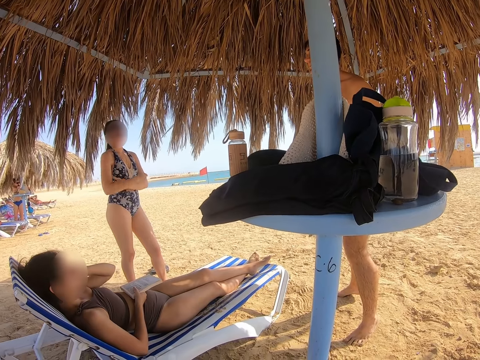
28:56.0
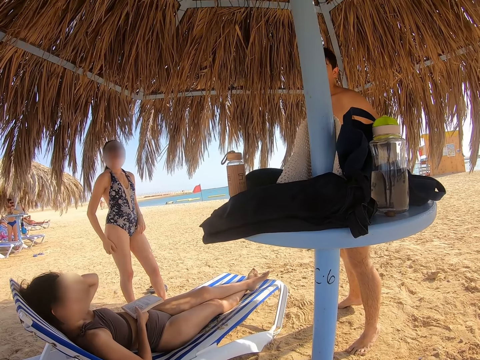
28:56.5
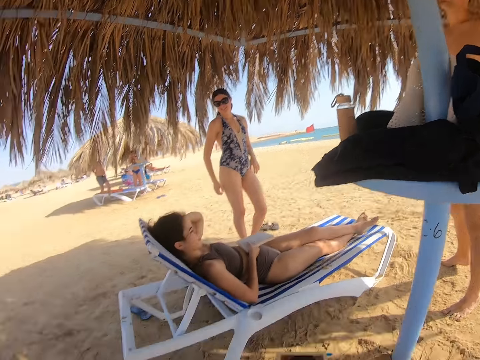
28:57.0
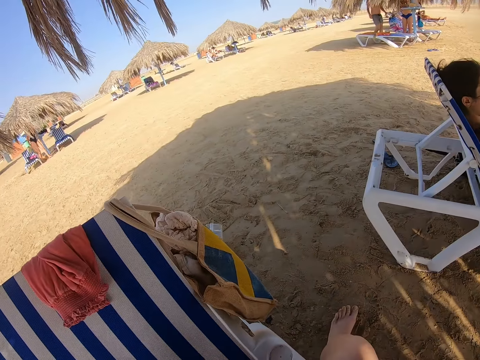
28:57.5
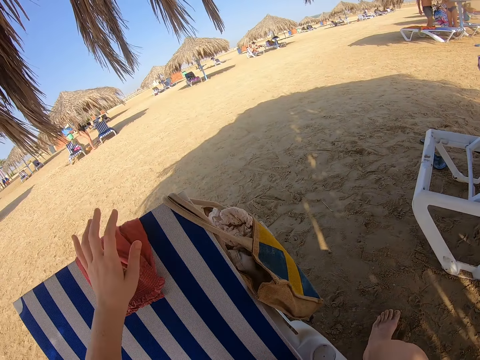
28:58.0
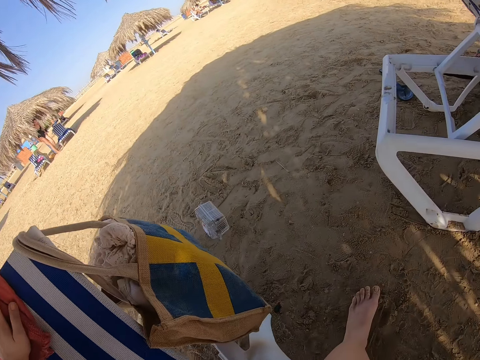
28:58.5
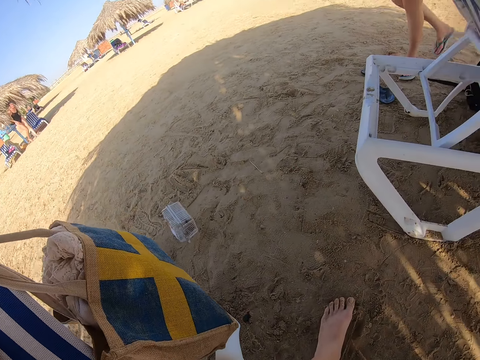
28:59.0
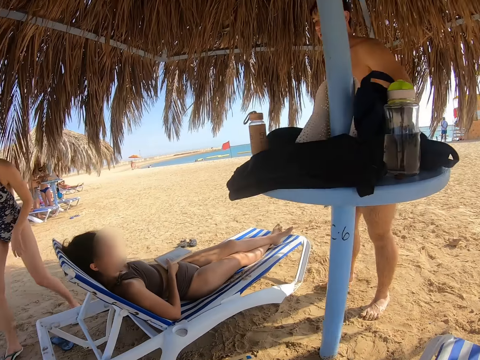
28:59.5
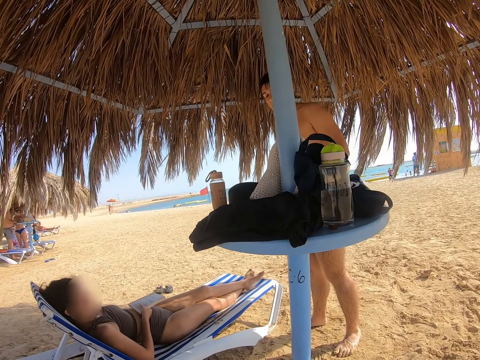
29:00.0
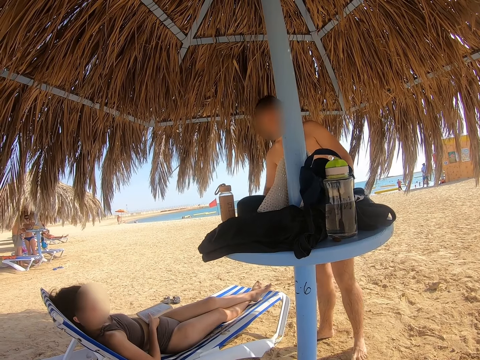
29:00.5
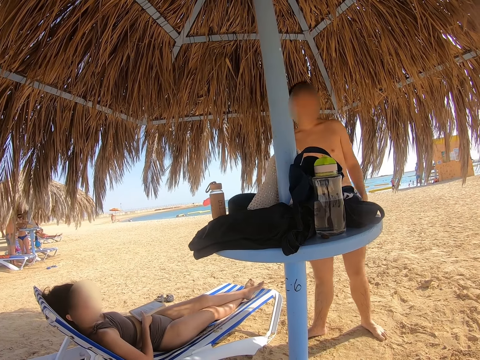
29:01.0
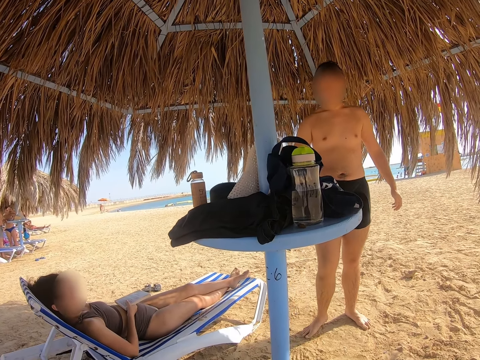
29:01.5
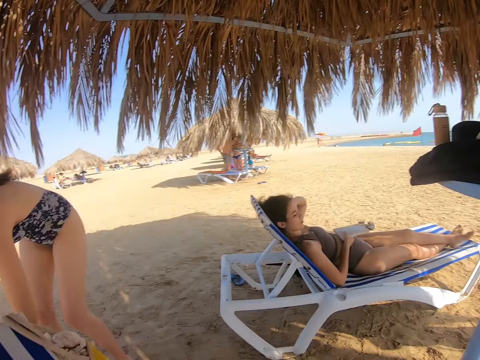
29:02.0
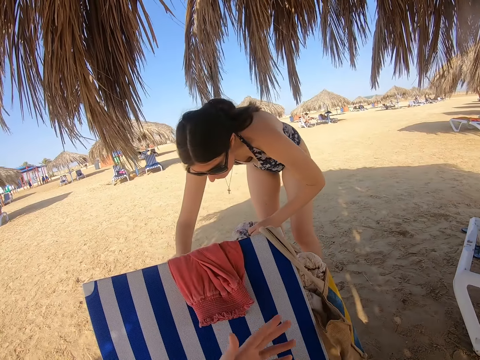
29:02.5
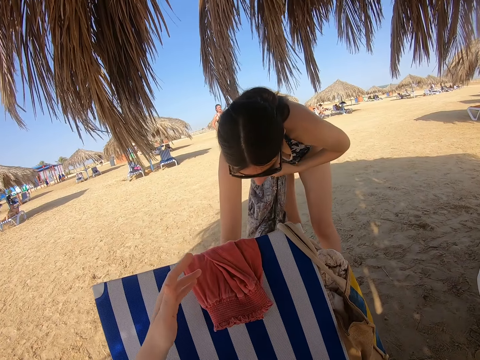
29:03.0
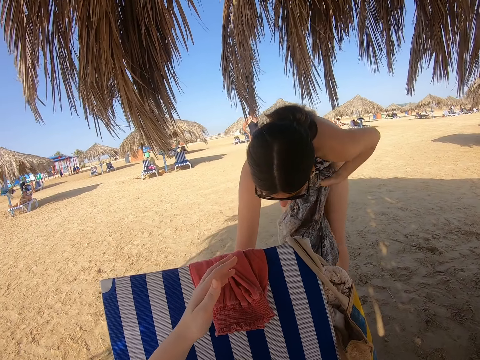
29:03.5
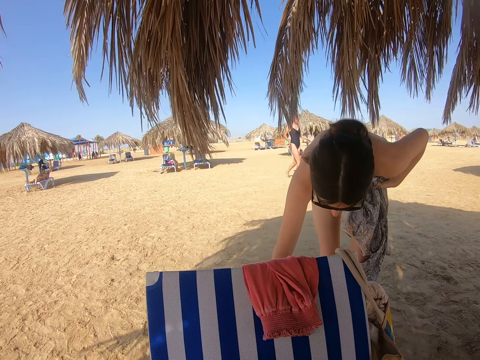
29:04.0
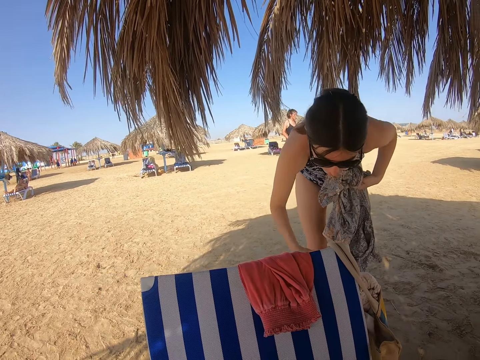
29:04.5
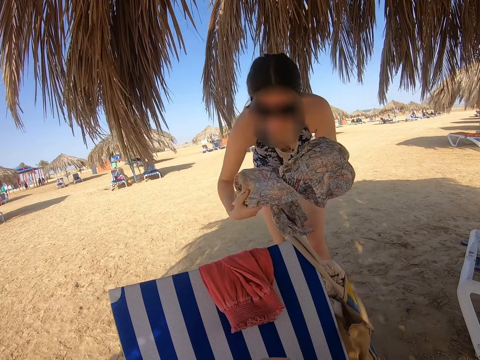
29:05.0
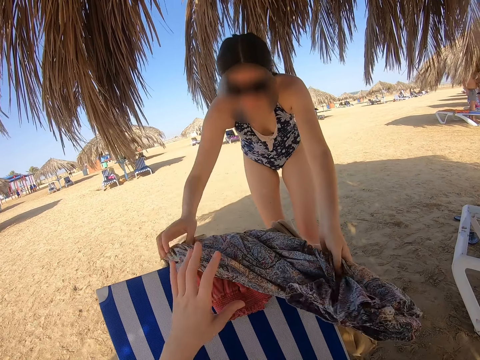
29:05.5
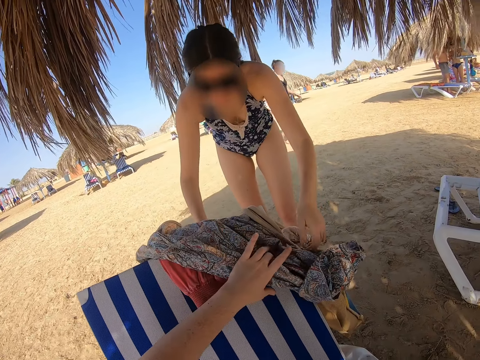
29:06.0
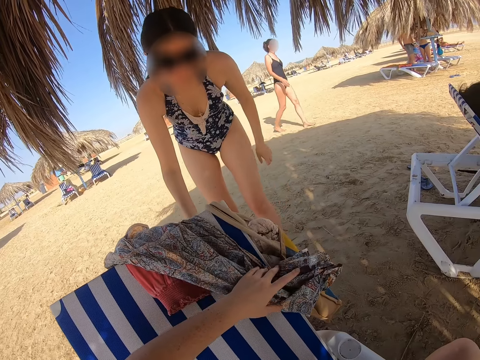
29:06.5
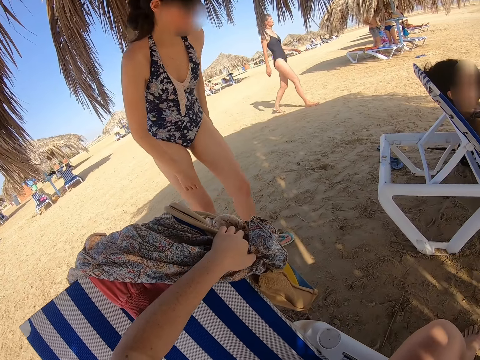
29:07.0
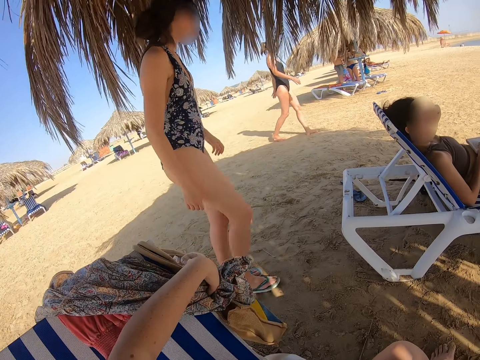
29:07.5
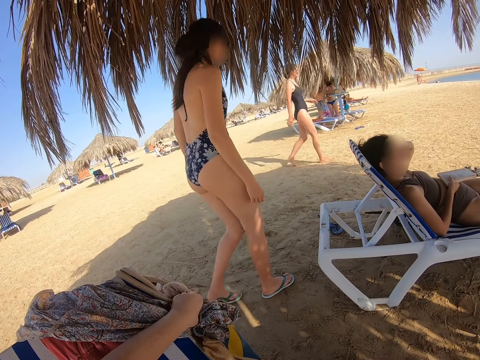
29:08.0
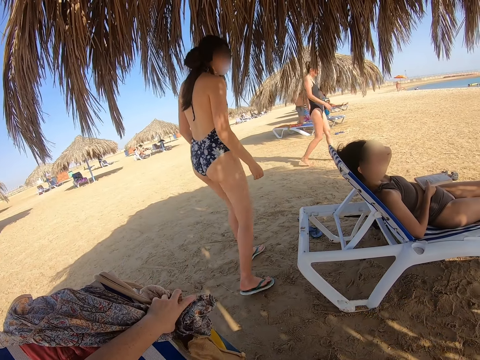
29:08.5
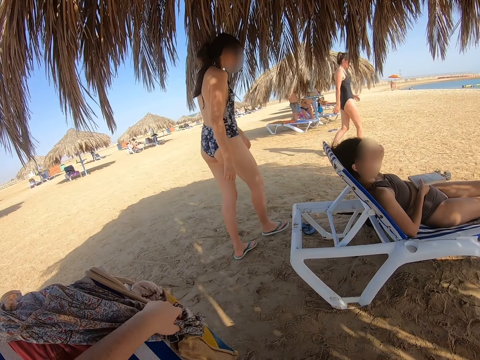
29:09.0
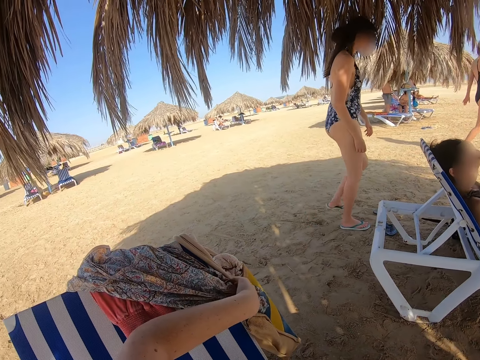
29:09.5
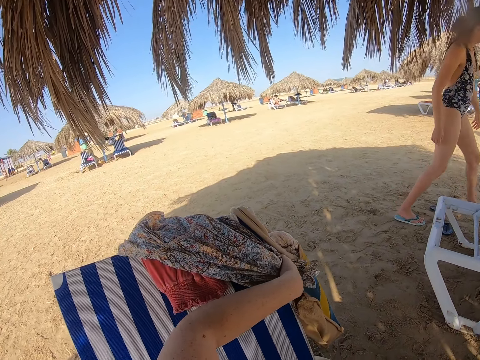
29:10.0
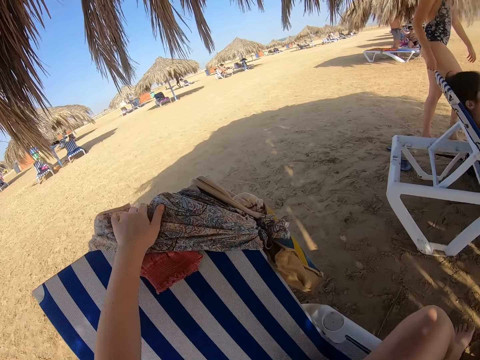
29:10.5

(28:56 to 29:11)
A lady moves the hand. The camera wearer moves the hand and places a hand on a garment. The lady steps forward and walks at the beach. A man steps forward and walks at the beach. The lady picks up a garment. The camera wearer moves the hand. The lady places the garment on the seat. The camera wearer puts the garment in a bag and touches the cloth. The lady walks at the beach and steps forward. Another lady walks around. The camera wearer touches the cloth.

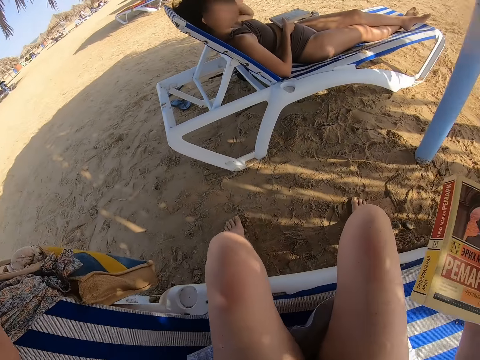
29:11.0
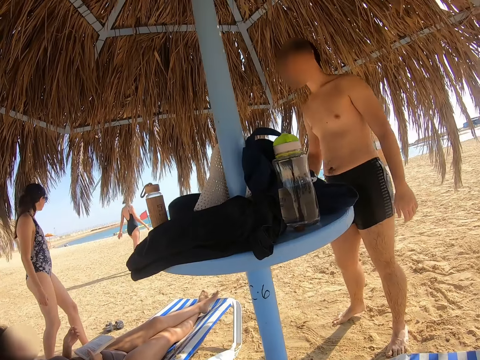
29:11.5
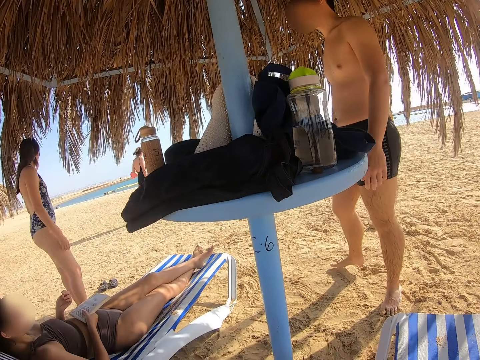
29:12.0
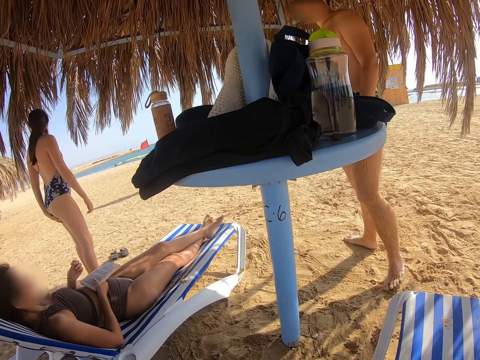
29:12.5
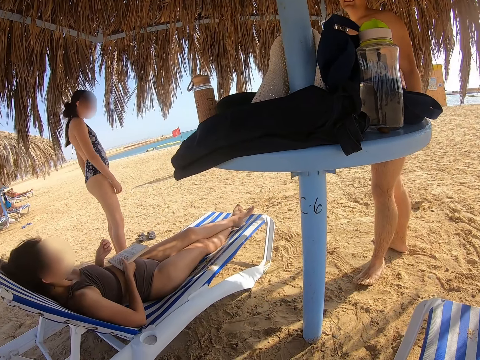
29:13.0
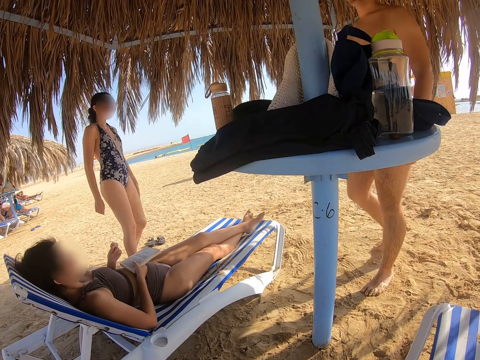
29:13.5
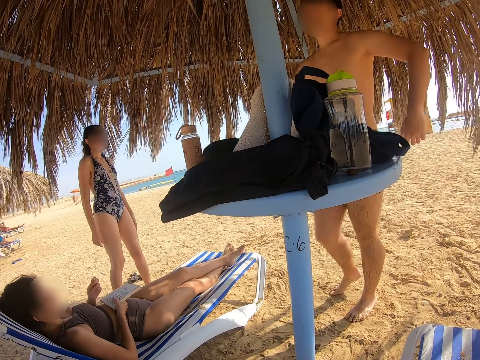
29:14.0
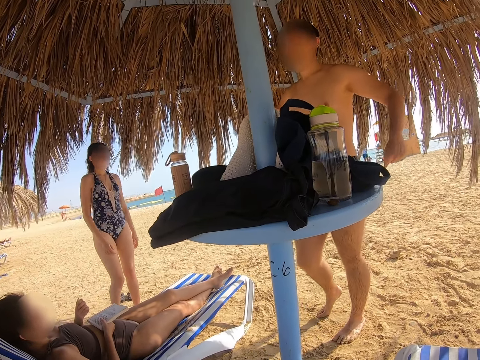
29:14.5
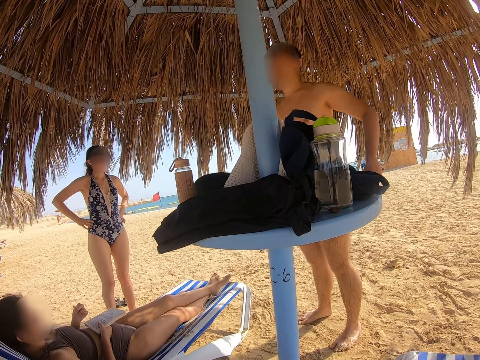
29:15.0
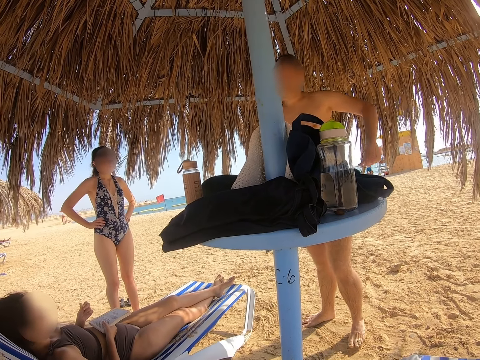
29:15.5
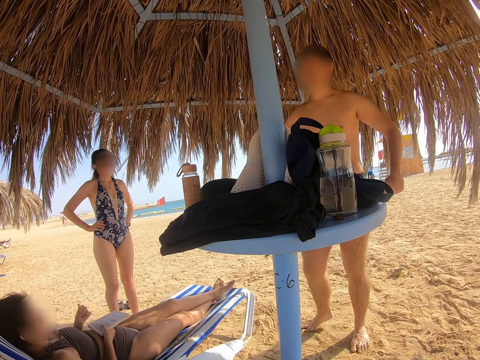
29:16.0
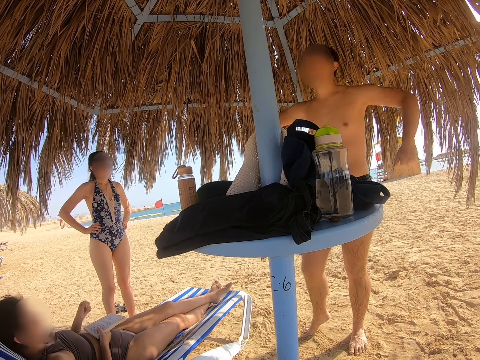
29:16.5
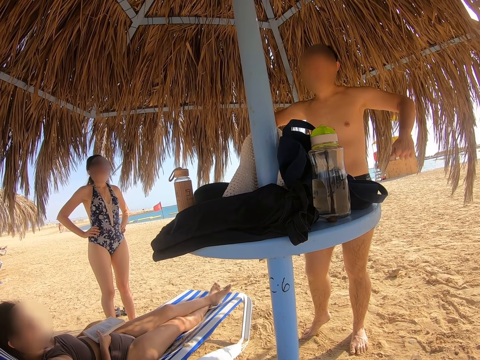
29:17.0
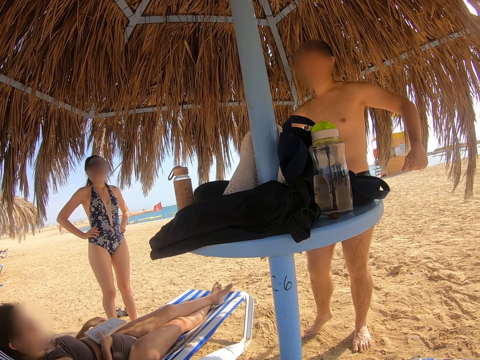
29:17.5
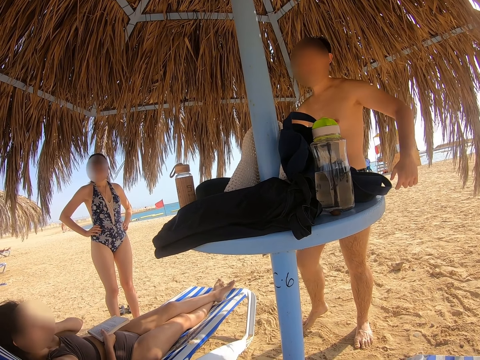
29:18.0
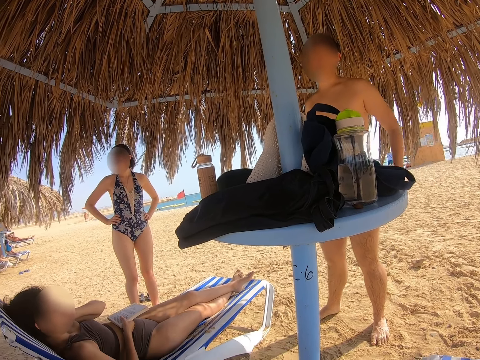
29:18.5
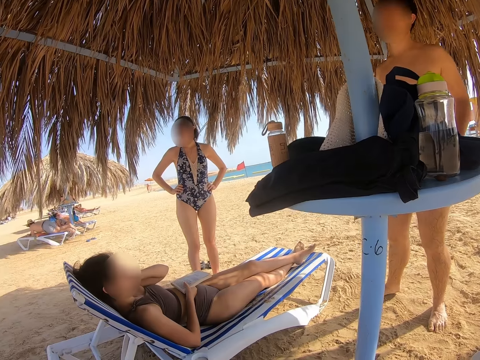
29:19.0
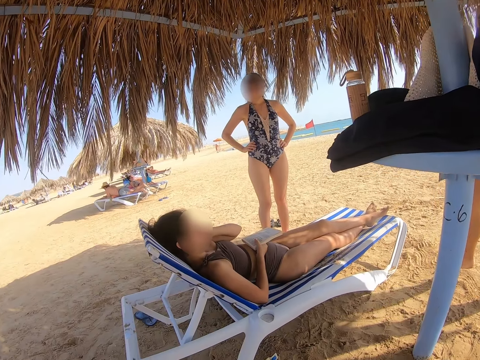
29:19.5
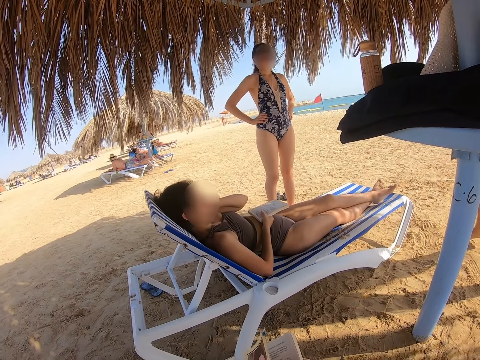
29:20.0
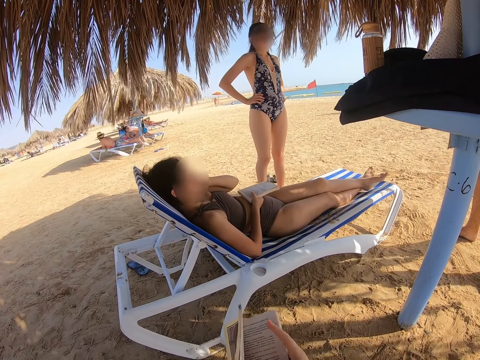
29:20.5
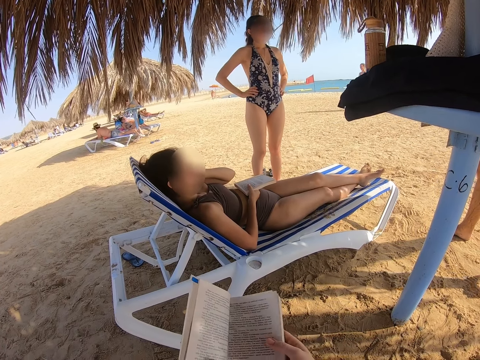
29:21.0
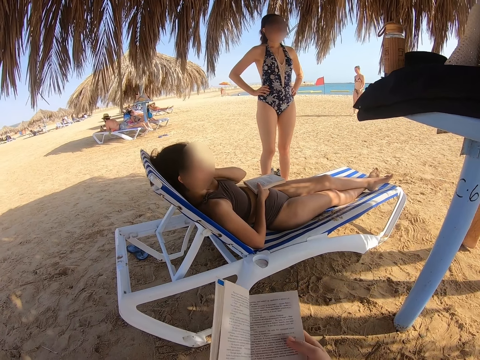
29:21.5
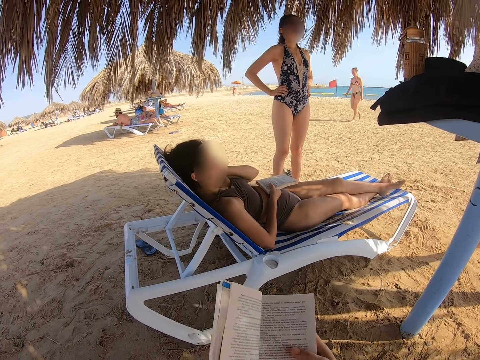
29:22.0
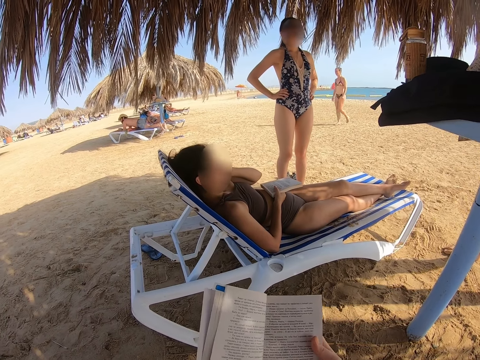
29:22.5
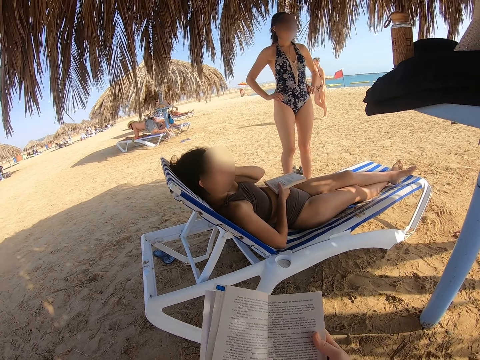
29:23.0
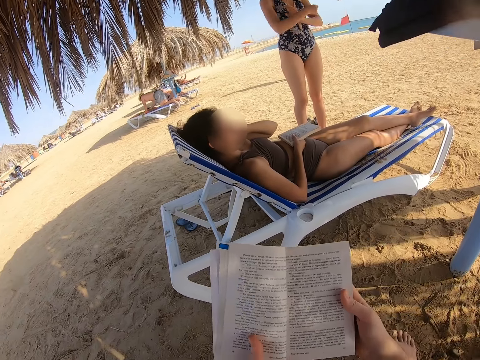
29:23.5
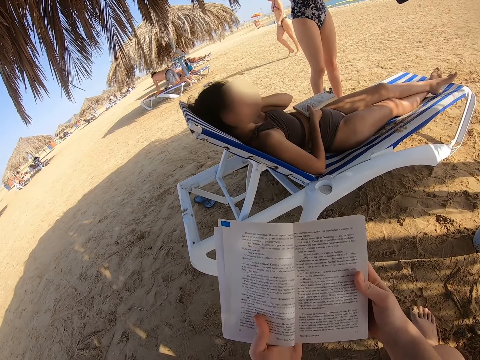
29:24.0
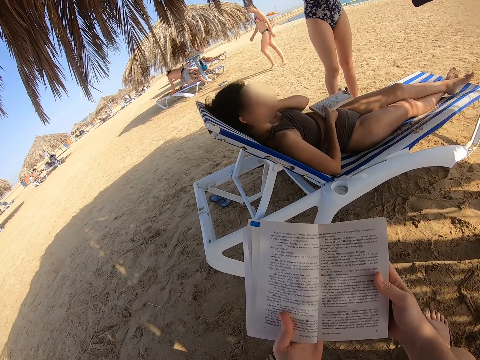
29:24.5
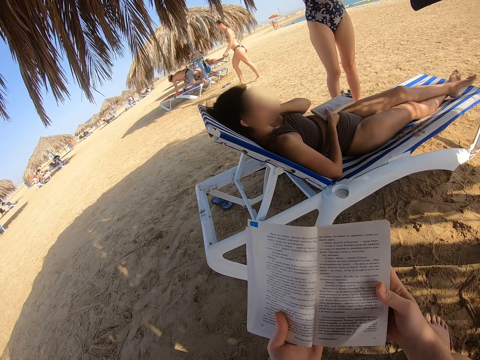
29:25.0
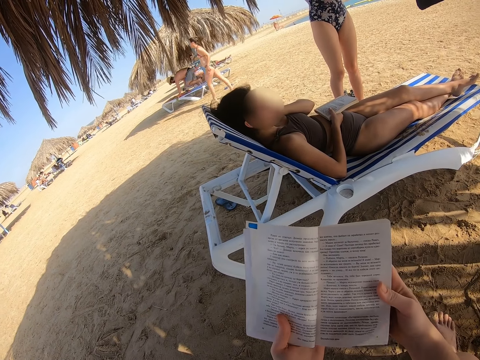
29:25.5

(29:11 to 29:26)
The camera wearer picks up the cloth. A man moves the legs. The man interacts with a lady and another lady. The man moves the legs again and moves the hands. A third lady moves the hand. The second lady scratches the neck. The man moves the hands. Another lady walks around. The camera wearer opens the book and reads the book.
